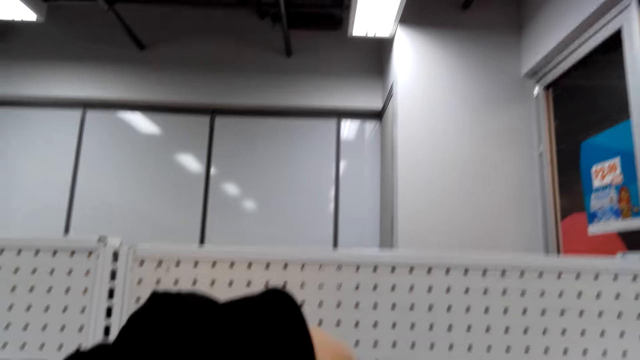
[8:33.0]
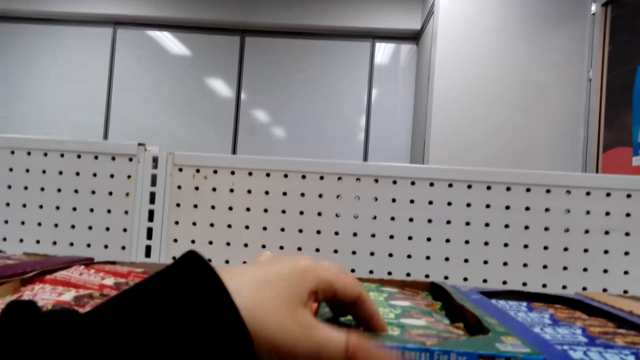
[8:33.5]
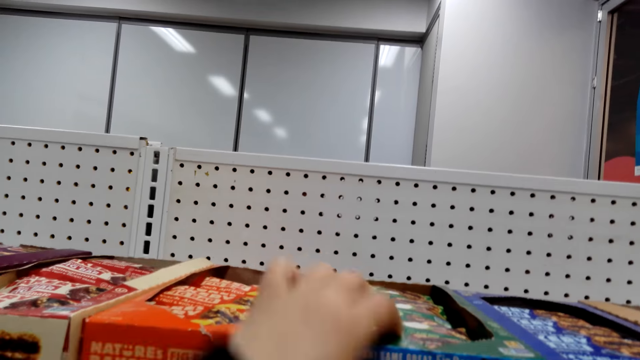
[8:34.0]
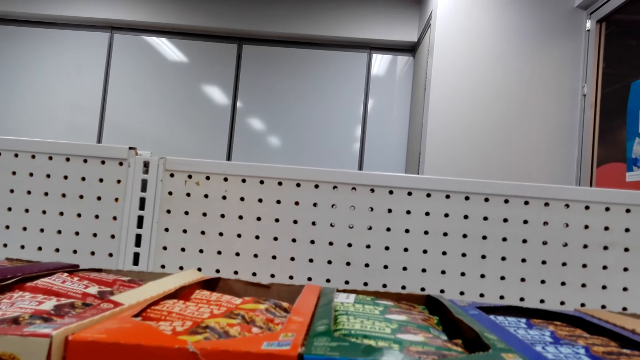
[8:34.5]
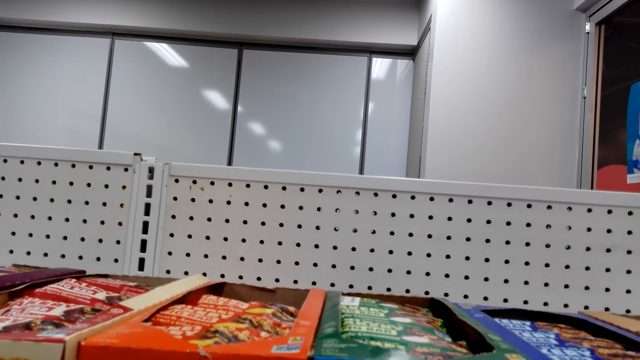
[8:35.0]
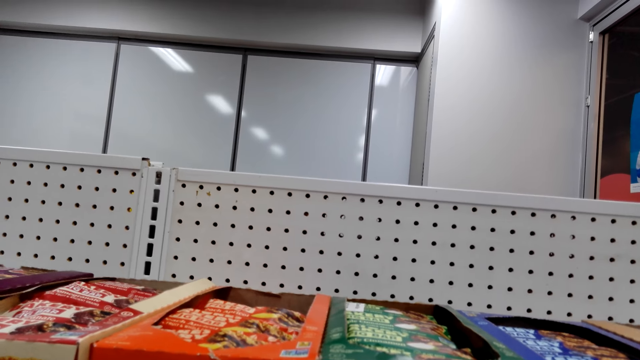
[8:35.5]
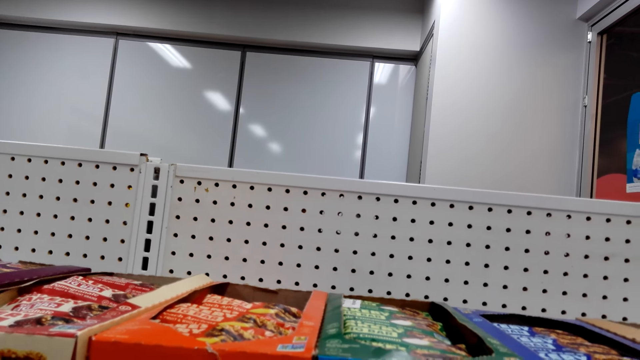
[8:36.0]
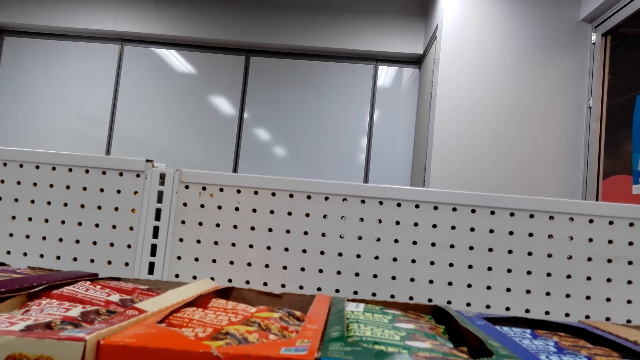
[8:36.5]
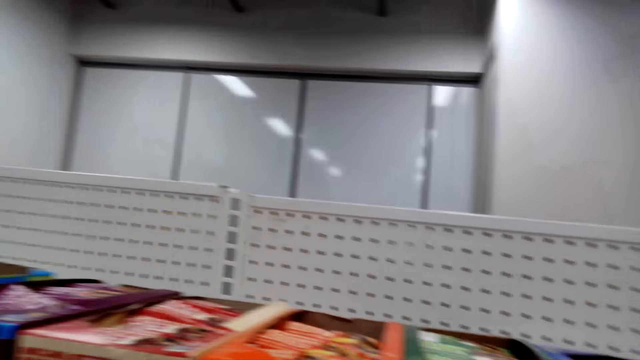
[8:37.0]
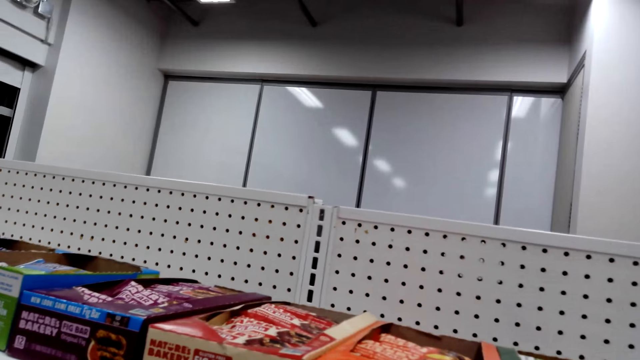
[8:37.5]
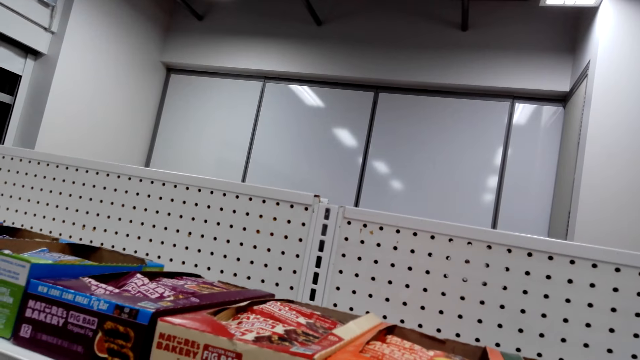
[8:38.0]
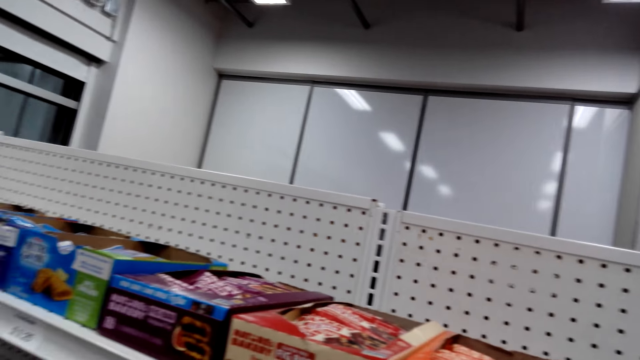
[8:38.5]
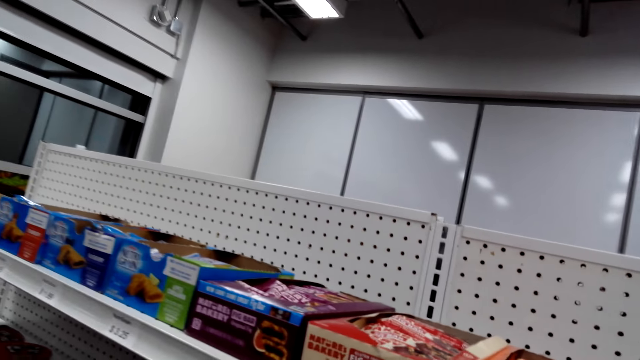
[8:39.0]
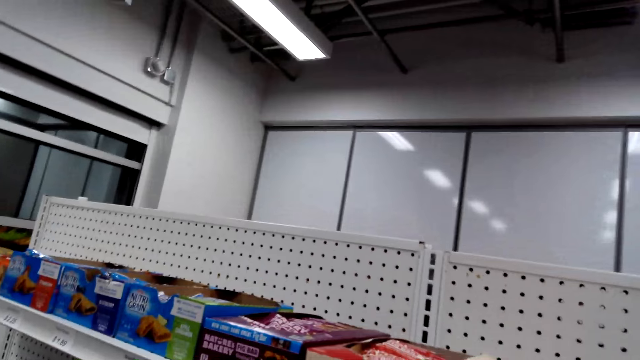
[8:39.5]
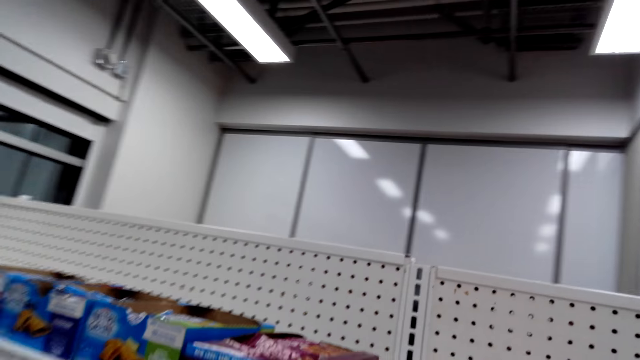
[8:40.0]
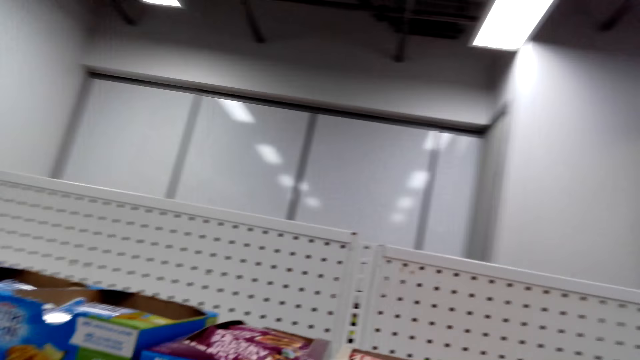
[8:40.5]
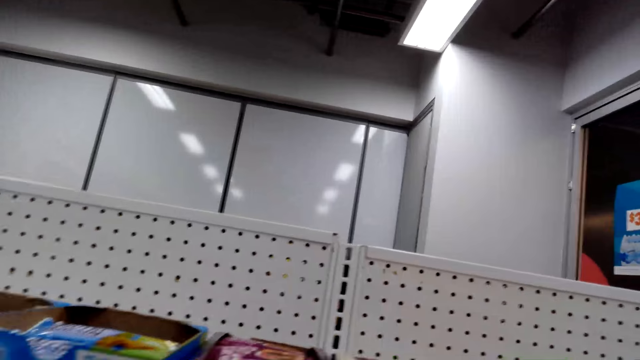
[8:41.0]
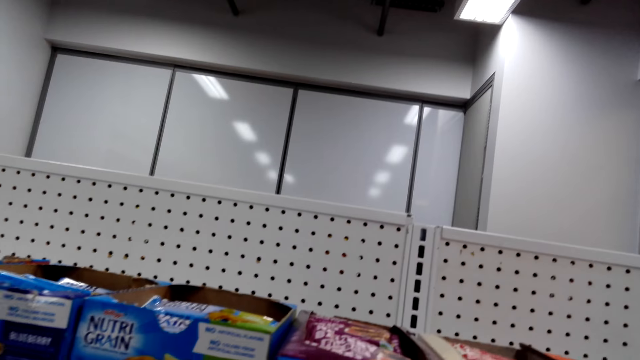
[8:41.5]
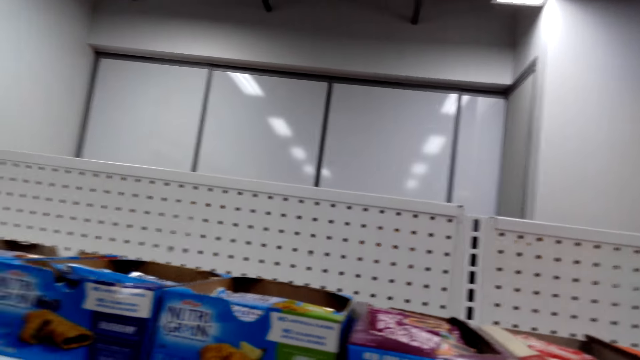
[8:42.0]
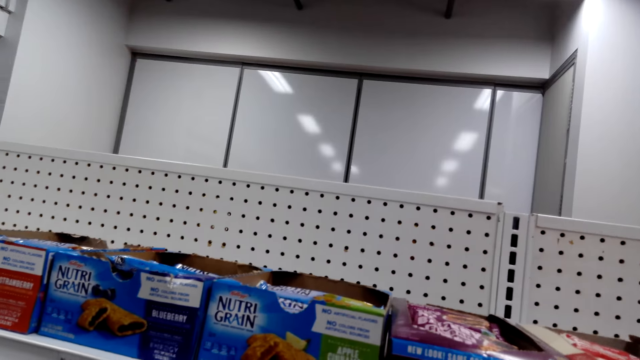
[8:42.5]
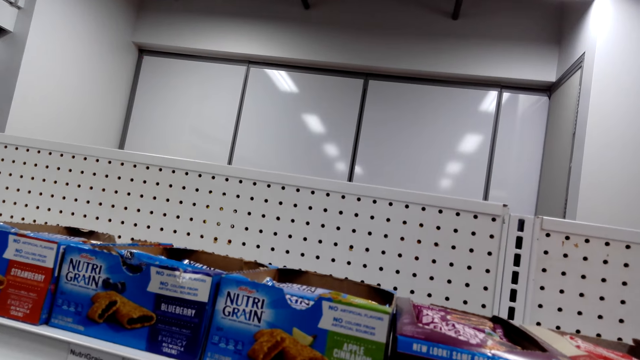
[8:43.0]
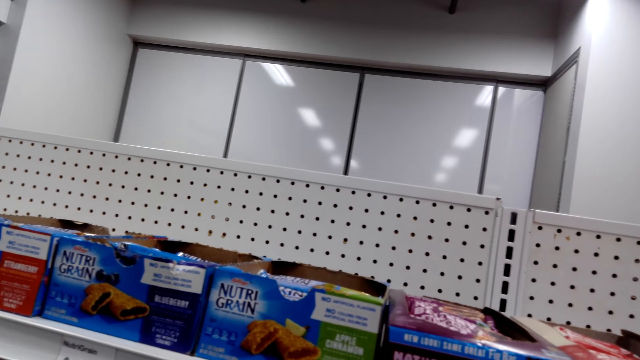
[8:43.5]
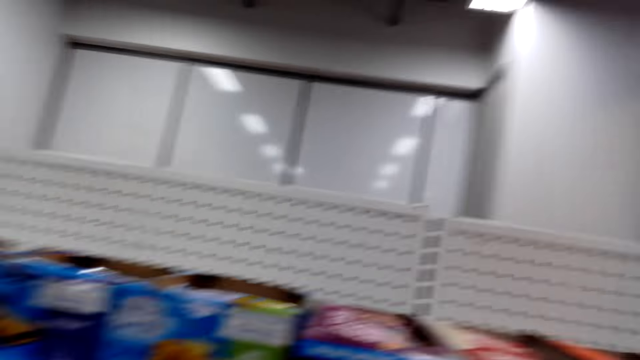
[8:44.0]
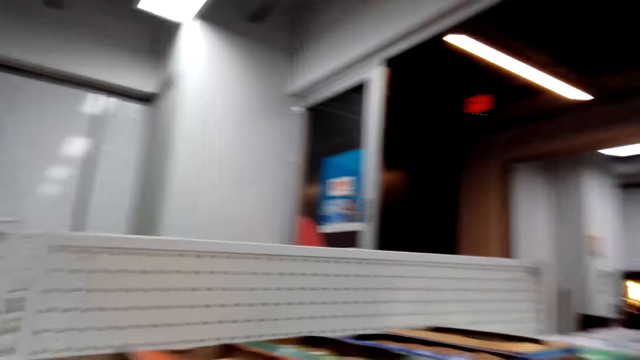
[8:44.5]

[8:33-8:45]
The camera wearer takes a candy. They hold a carton of candies. They walk around the shop. They look at the candies on the shelves.

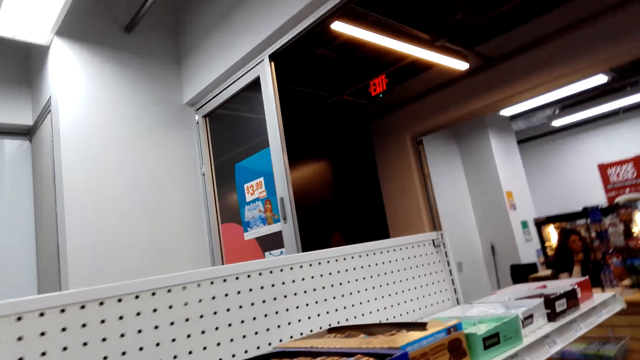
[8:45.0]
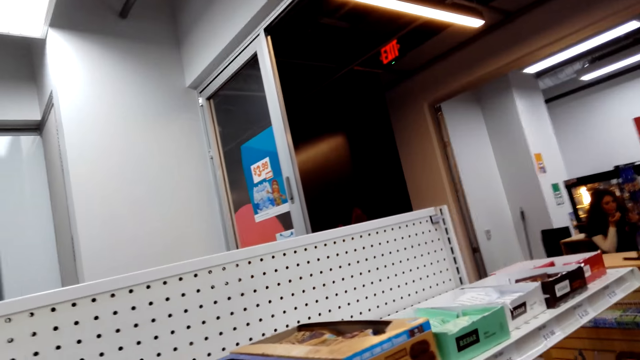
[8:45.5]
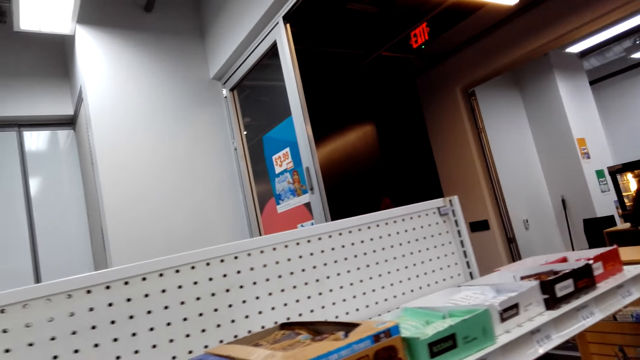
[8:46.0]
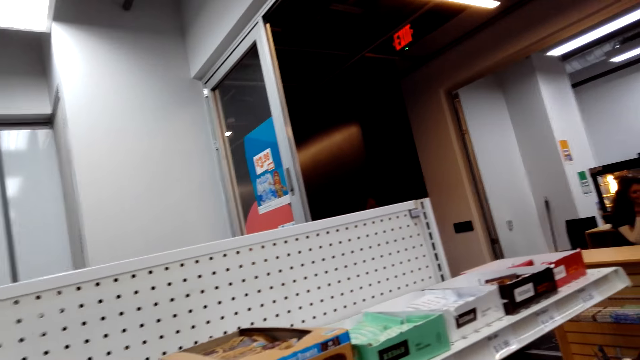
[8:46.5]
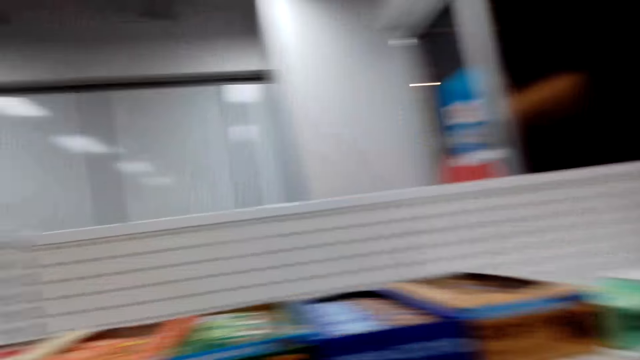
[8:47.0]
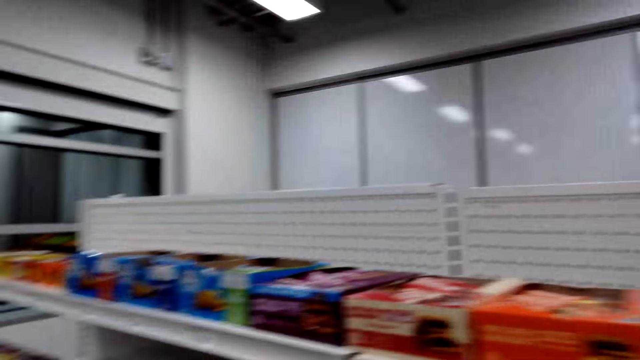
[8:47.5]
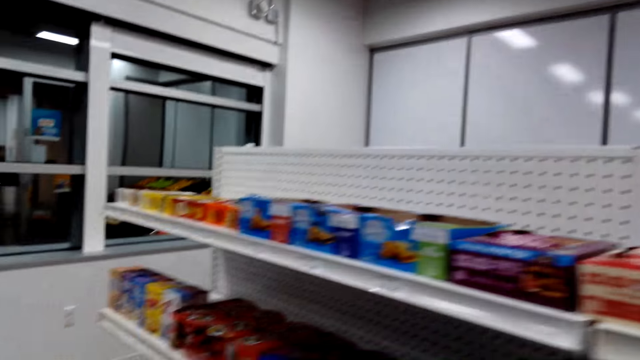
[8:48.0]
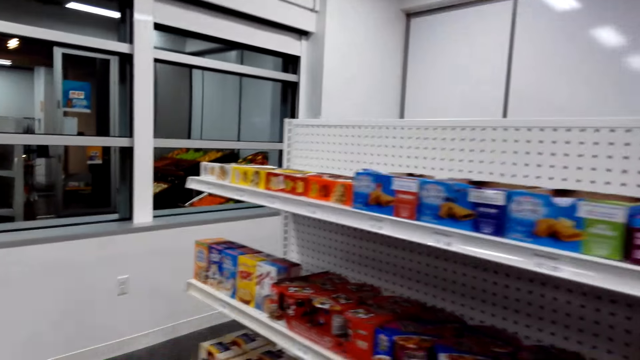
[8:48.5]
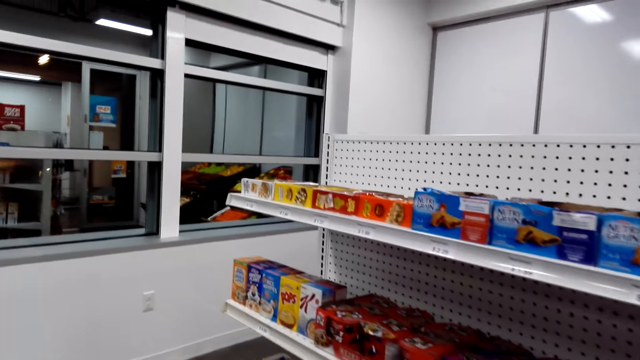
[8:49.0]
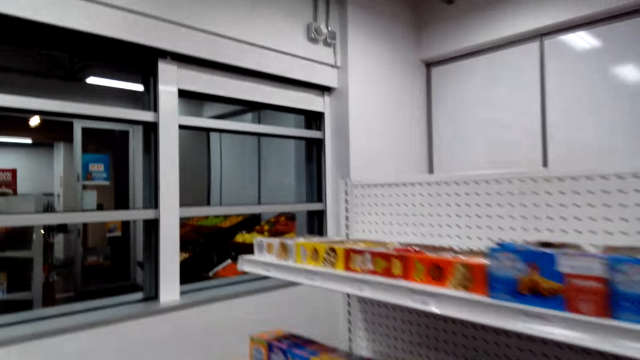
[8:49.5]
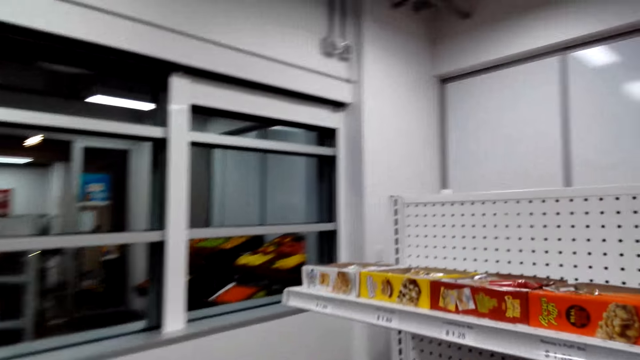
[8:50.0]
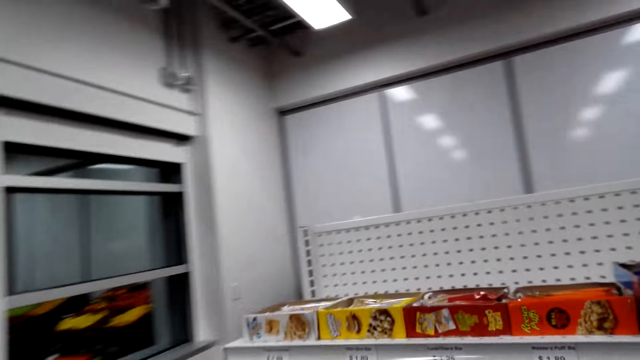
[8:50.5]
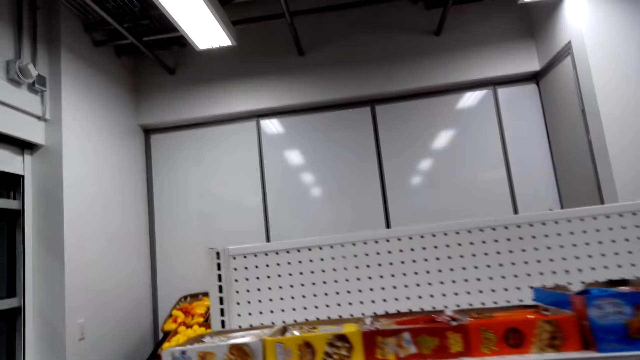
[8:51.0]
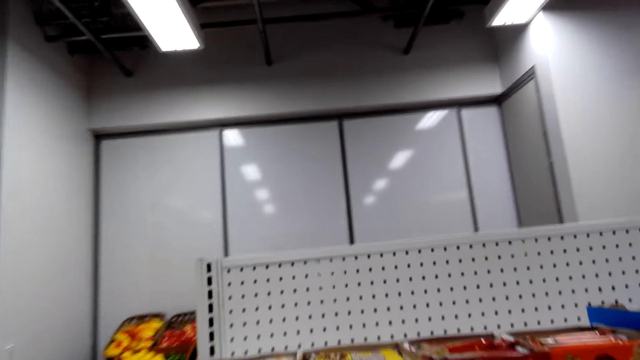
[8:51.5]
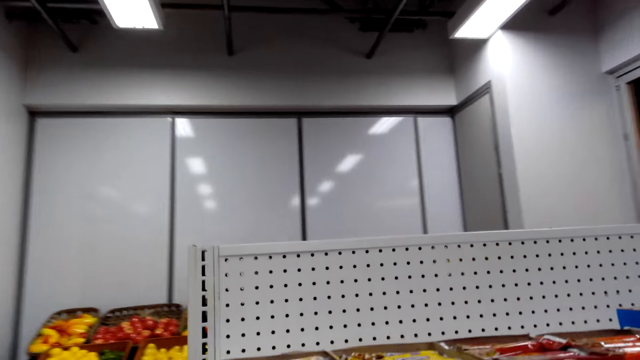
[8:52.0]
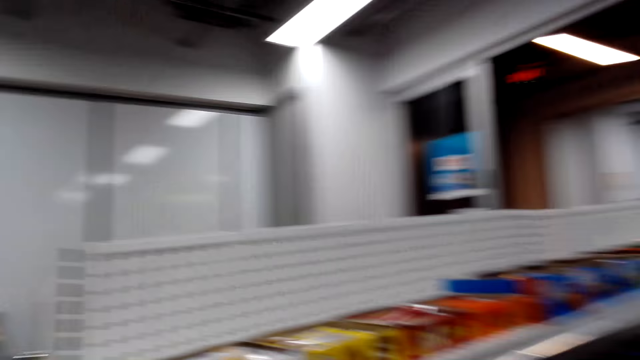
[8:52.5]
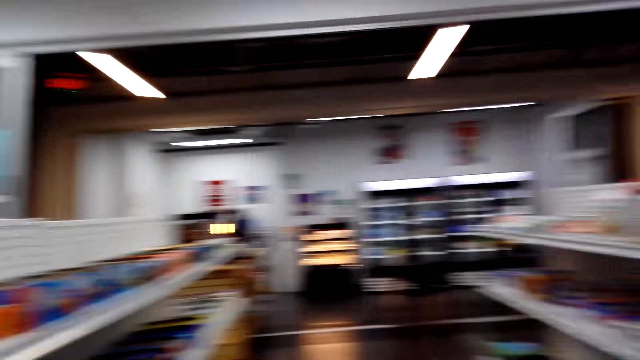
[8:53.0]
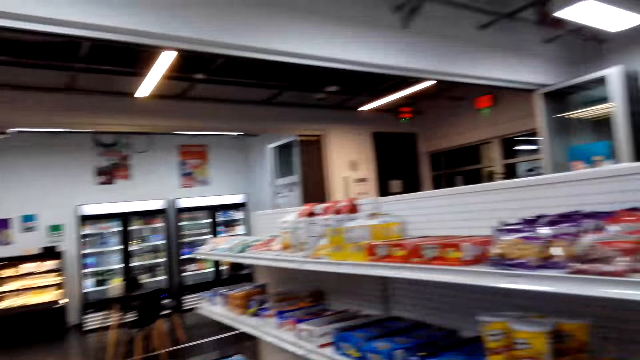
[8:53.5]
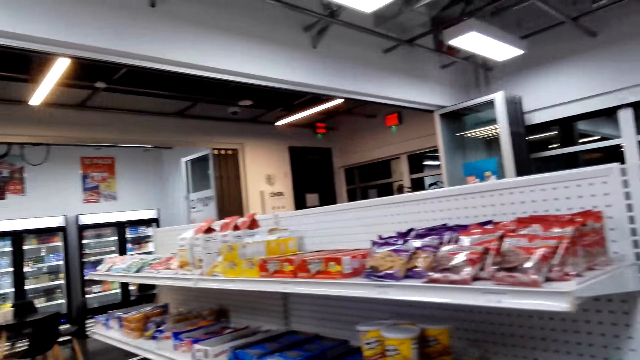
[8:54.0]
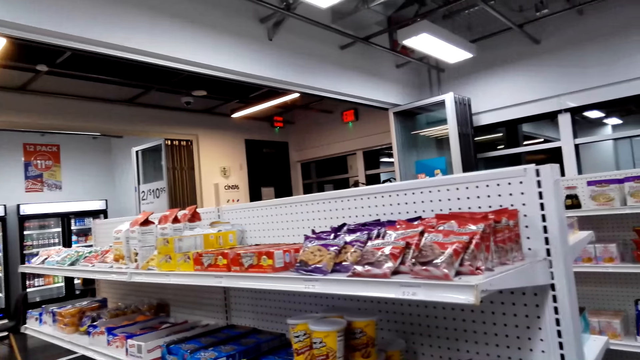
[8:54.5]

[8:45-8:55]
The camera wearer walks.
